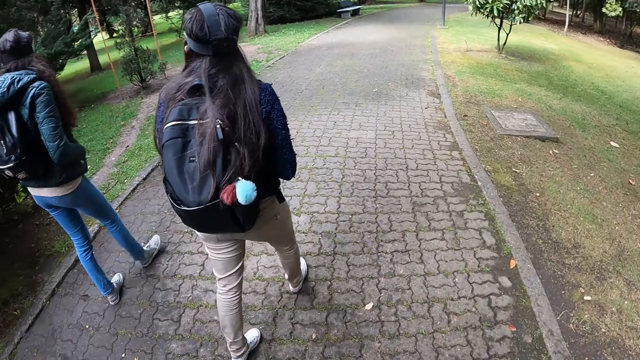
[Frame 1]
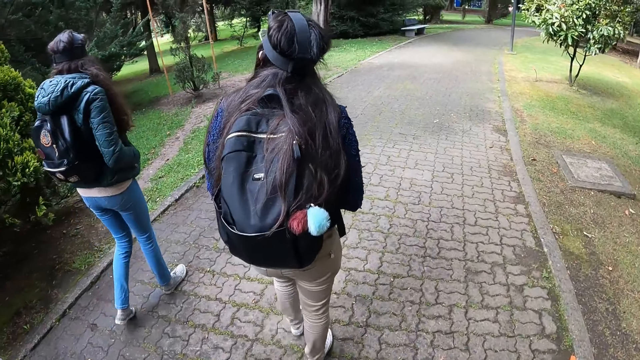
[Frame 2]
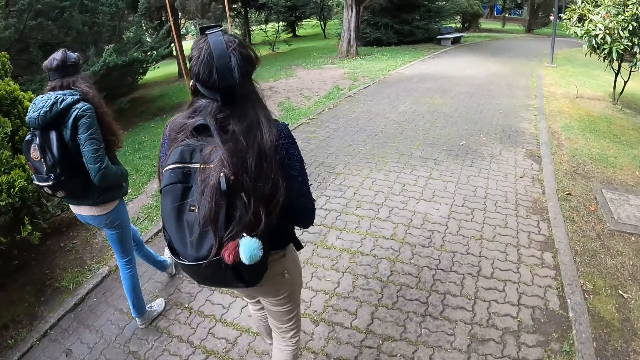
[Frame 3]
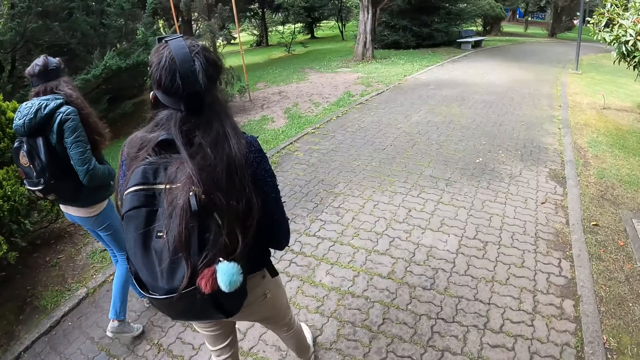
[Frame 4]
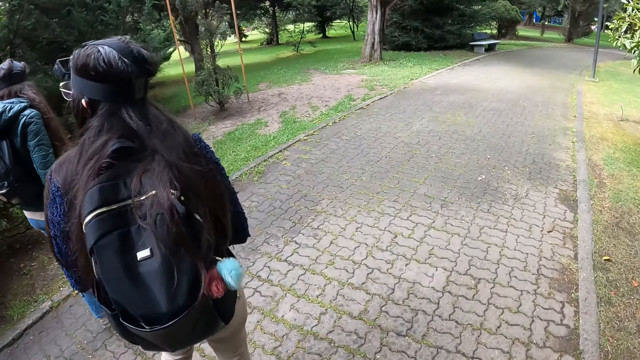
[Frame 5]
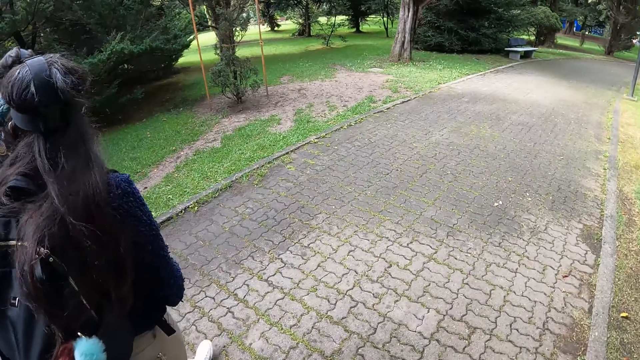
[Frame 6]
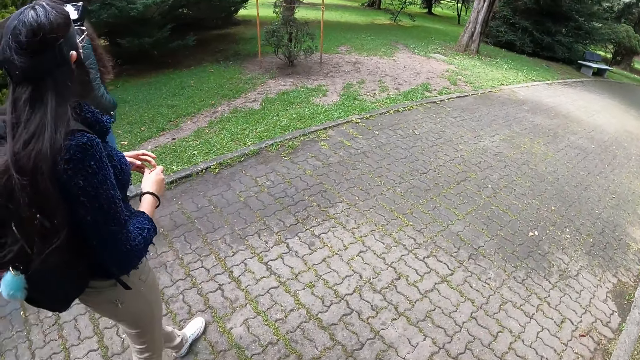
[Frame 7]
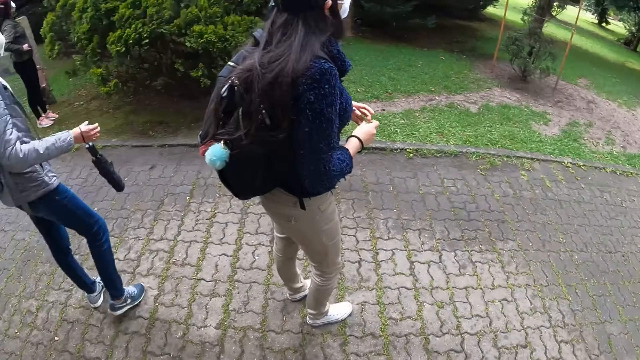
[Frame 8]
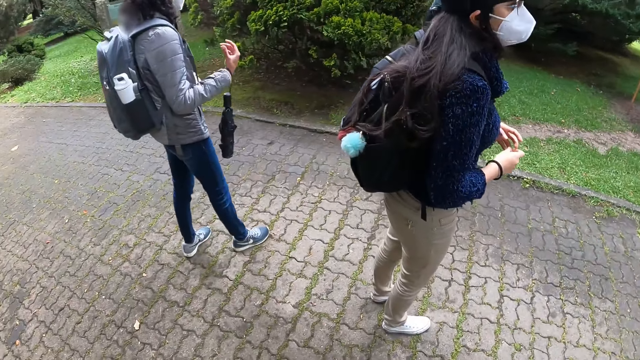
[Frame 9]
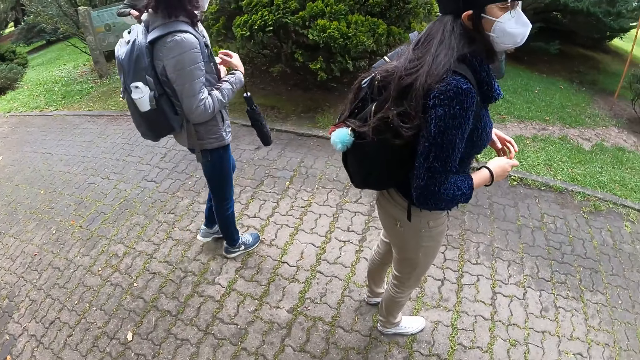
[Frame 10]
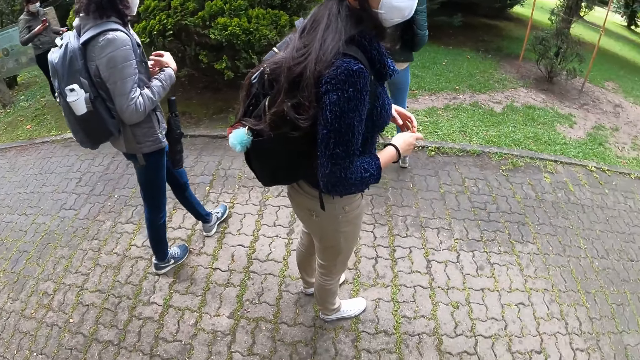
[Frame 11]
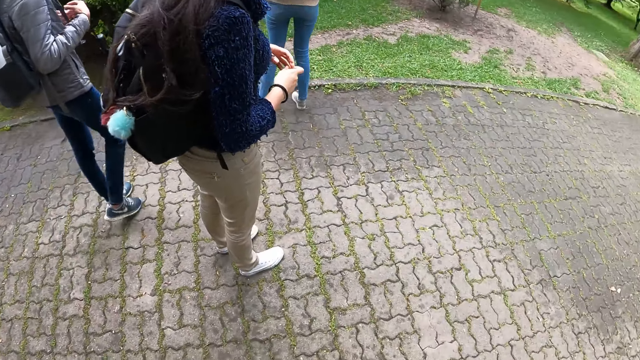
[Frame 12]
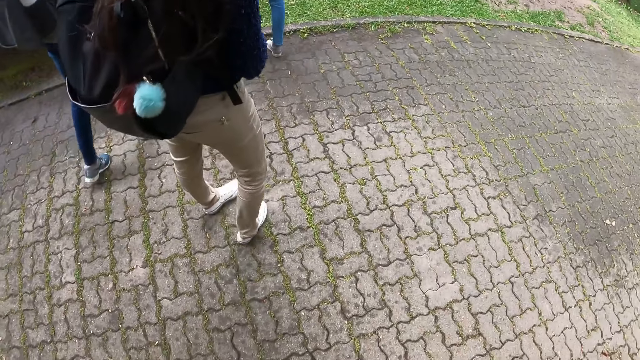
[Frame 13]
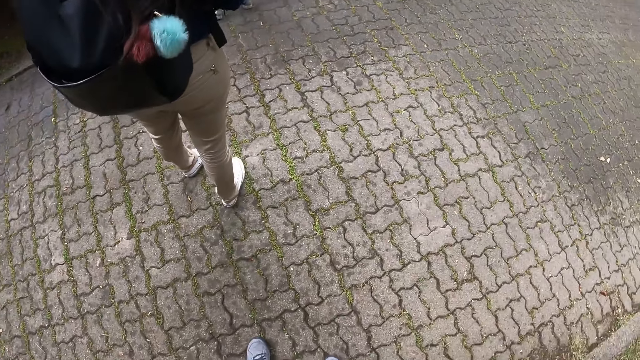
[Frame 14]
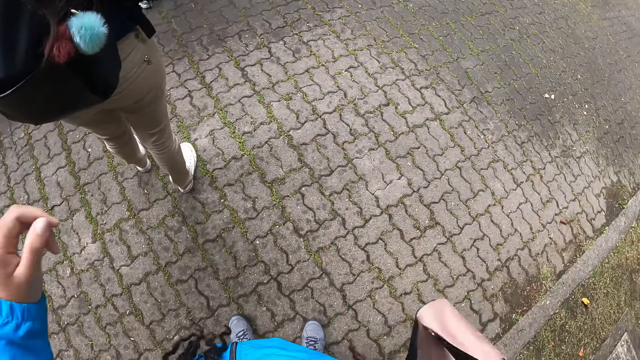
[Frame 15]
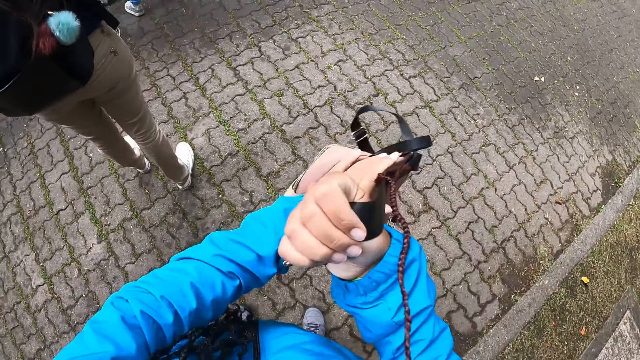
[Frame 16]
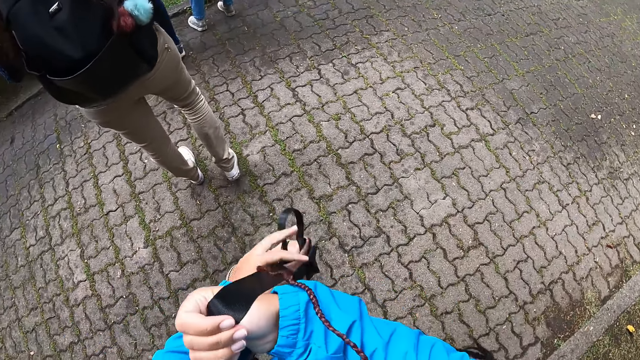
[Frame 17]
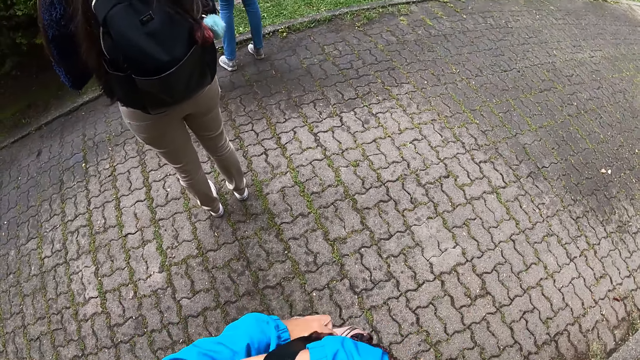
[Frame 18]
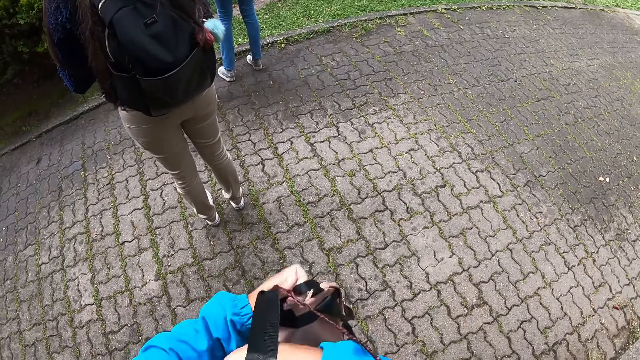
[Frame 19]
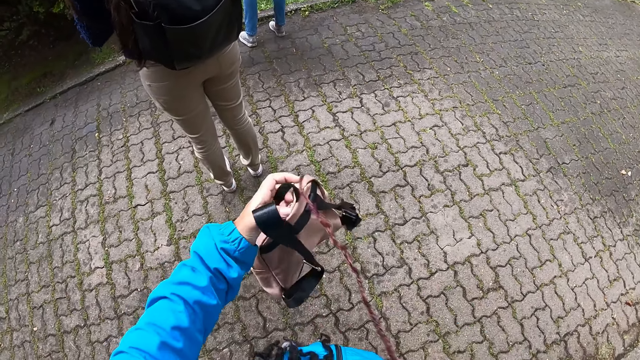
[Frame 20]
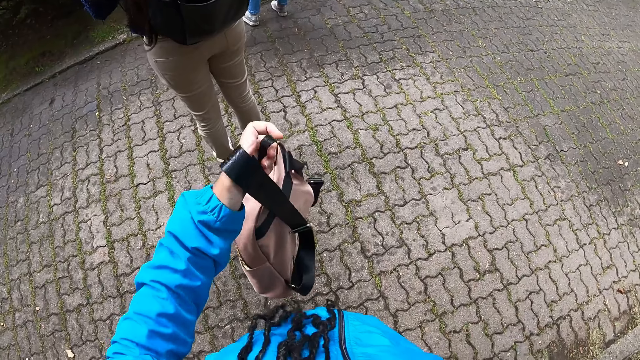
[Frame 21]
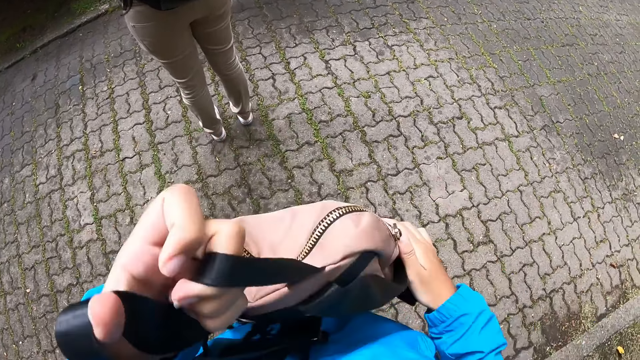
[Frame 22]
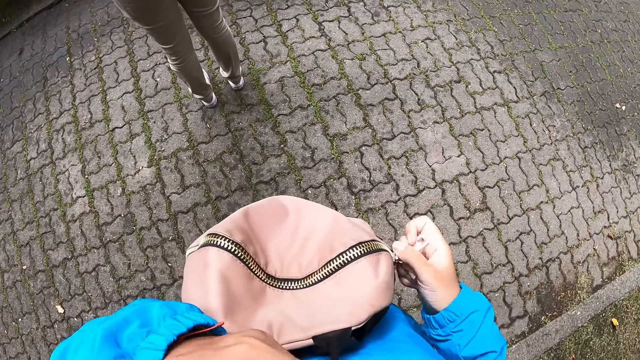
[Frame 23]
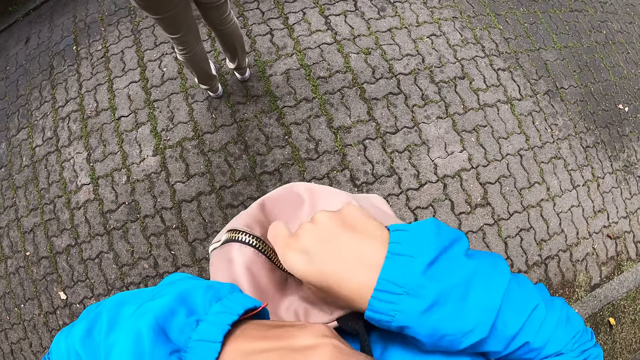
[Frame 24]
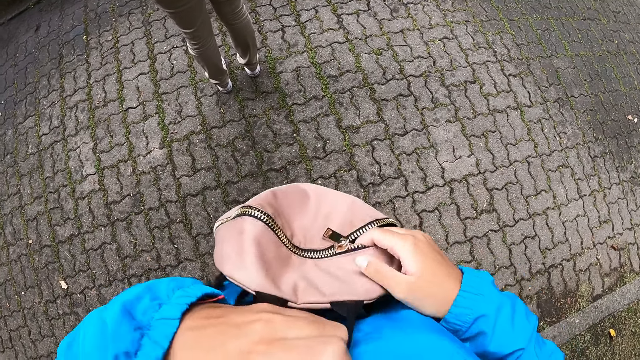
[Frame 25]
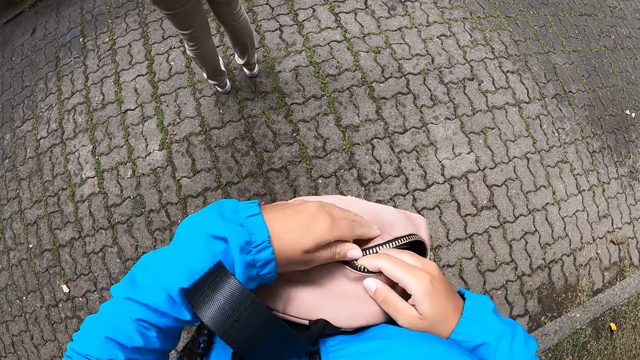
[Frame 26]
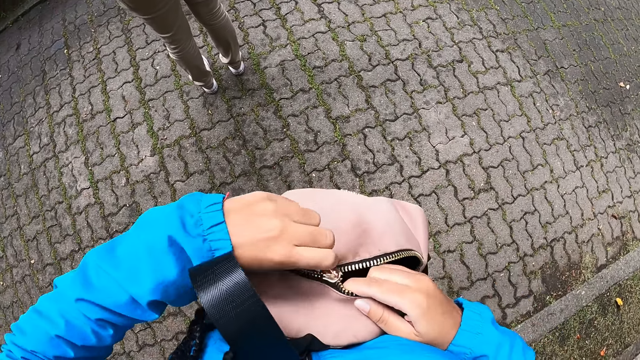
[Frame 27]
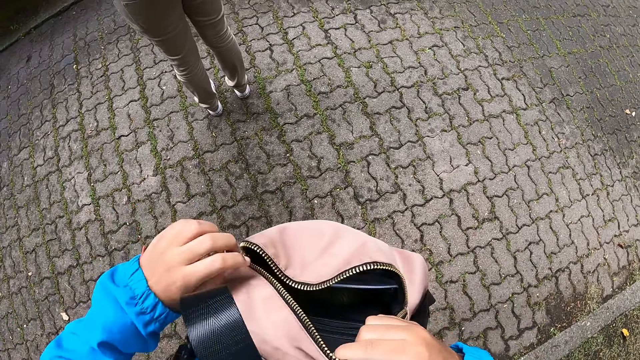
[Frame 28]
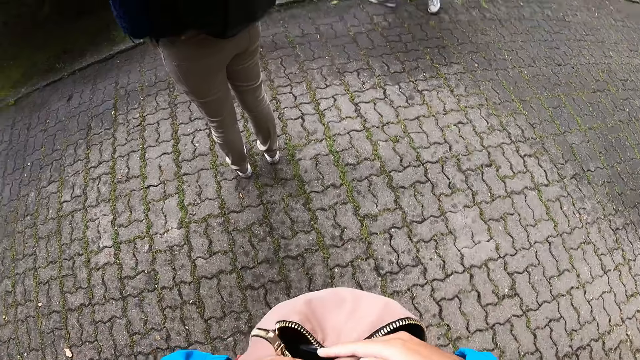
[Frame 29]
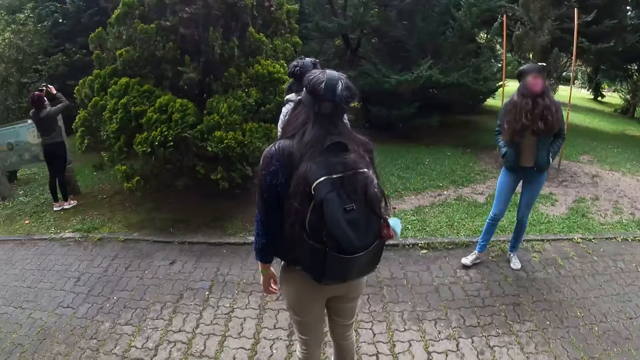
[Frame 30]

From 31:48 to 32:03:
The camera wearer walks along the pavement. The woman interacts with another woman. The camera wearer holds a bag with her right hand. She opens the zip of the bag.

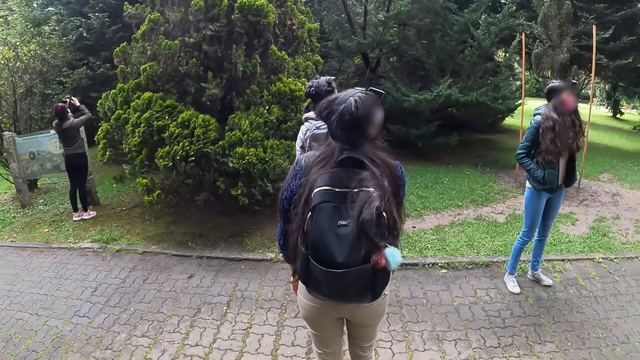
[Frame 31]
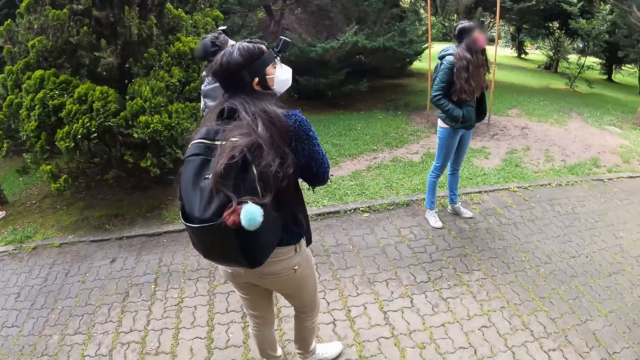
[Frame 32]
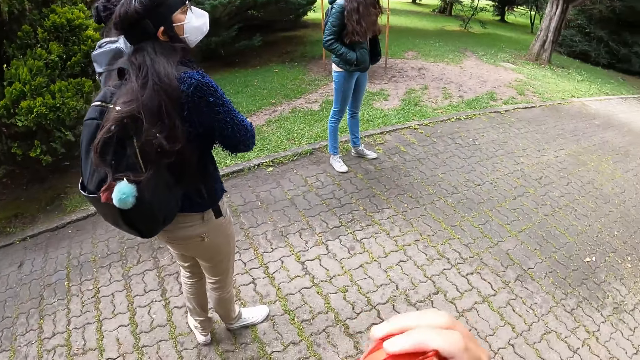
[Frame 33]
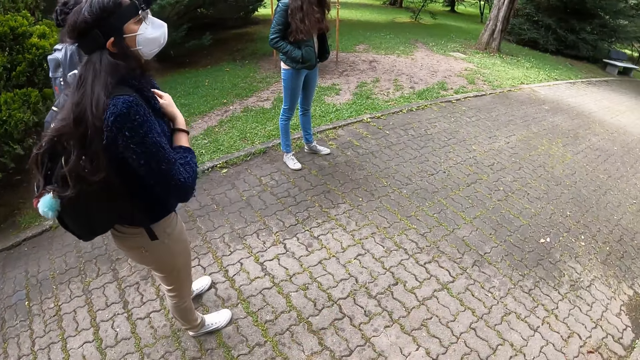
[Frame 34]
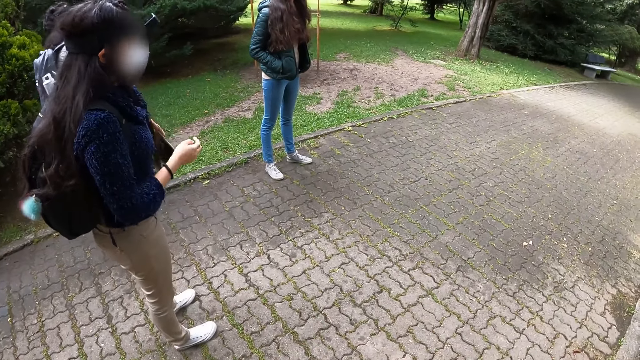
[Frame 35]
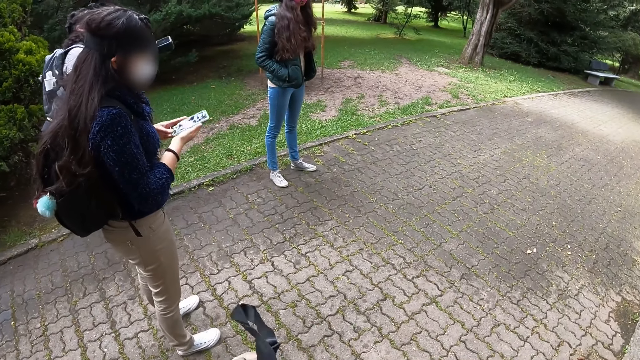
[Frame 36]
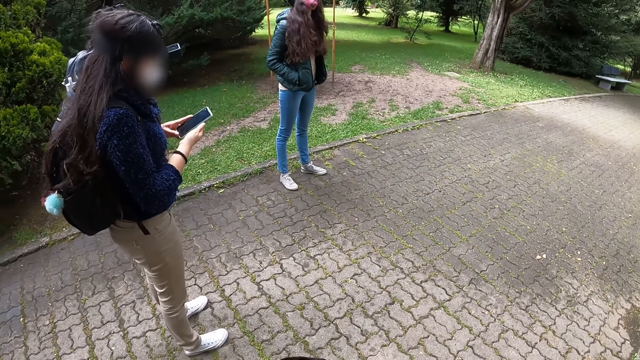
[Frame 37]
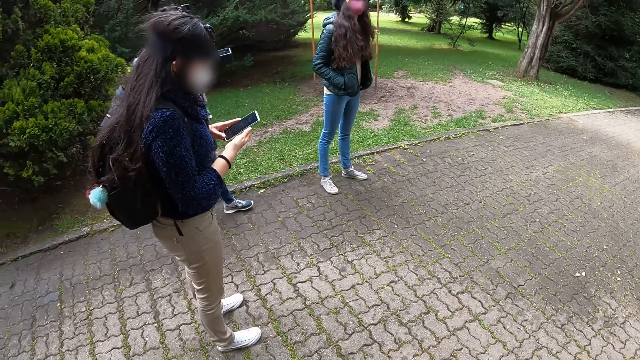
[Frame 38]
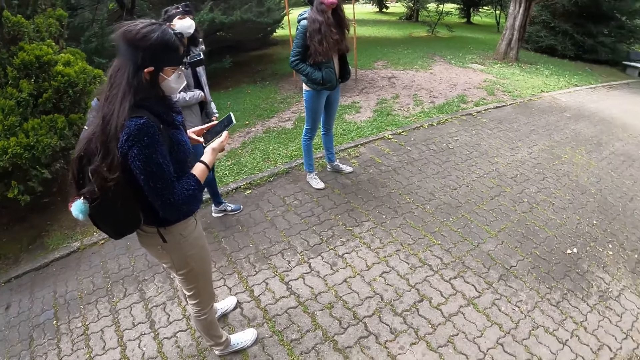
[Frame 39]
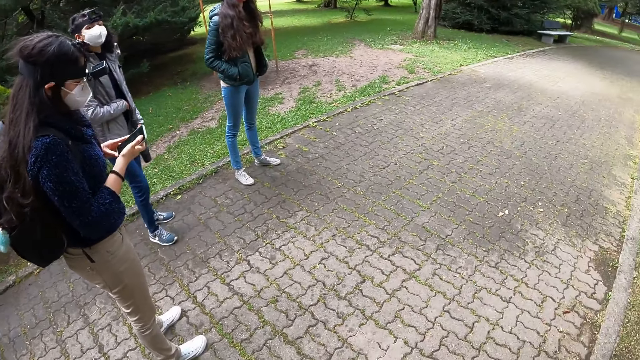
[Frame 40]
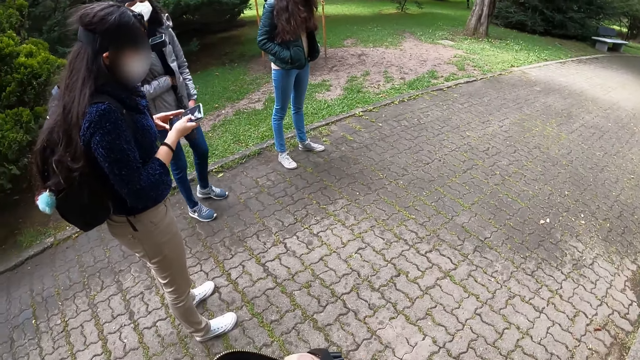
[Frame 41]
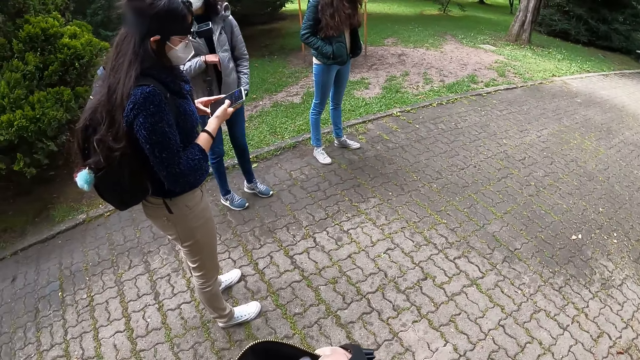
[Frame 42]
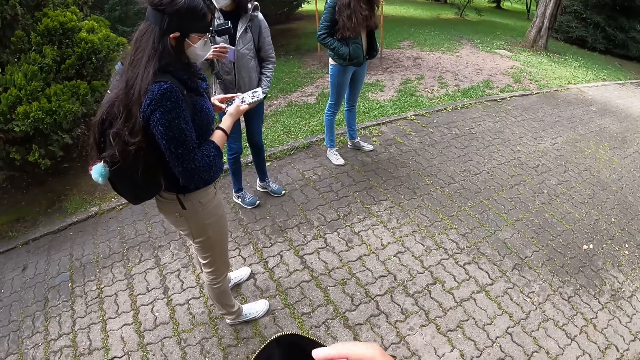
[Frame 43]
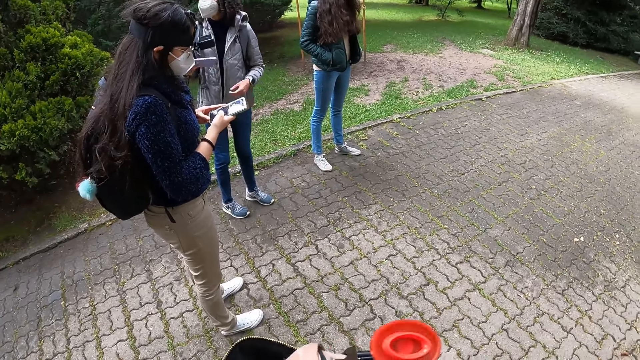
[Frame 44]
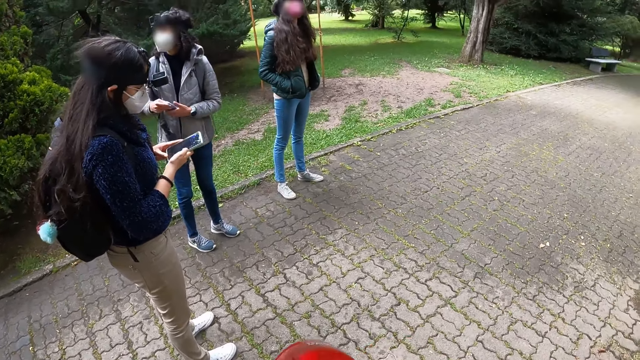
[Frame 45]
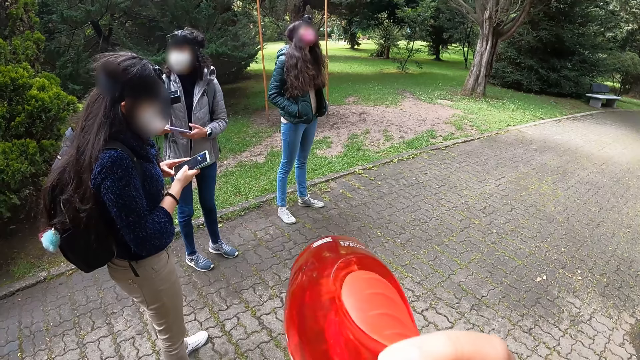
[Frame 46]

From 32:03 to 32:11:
A lady scrolls the phone.
